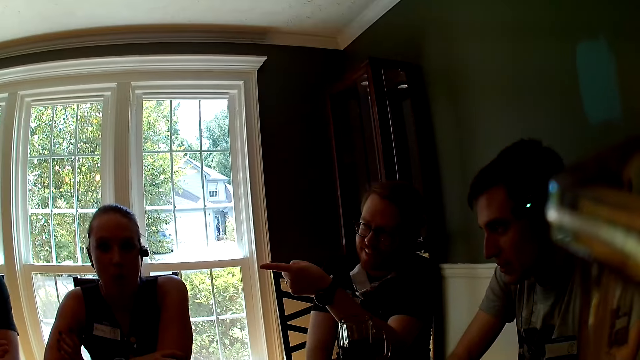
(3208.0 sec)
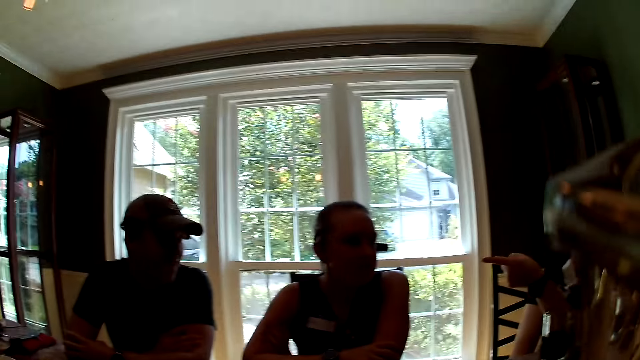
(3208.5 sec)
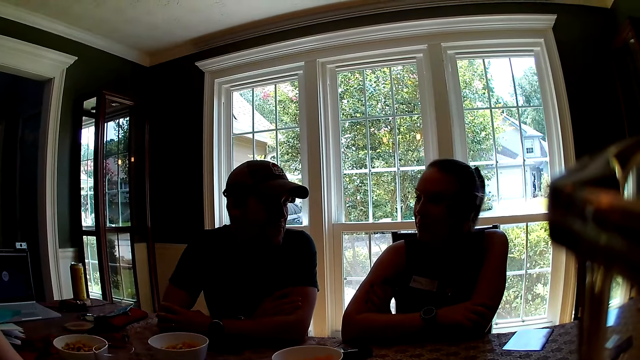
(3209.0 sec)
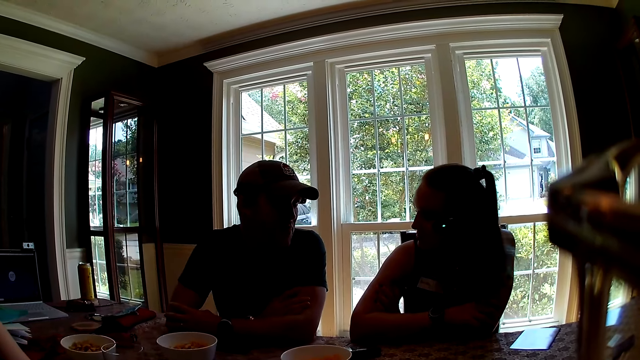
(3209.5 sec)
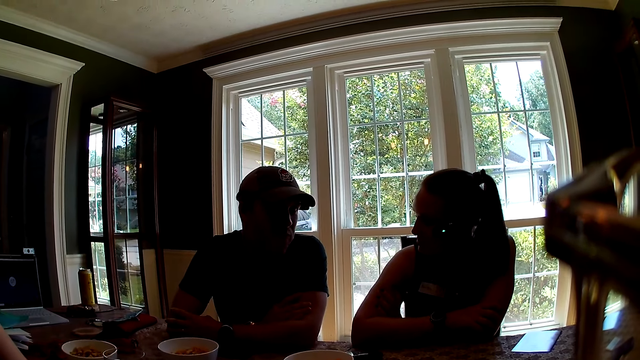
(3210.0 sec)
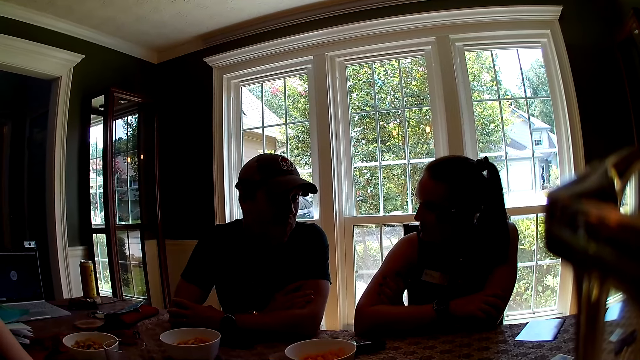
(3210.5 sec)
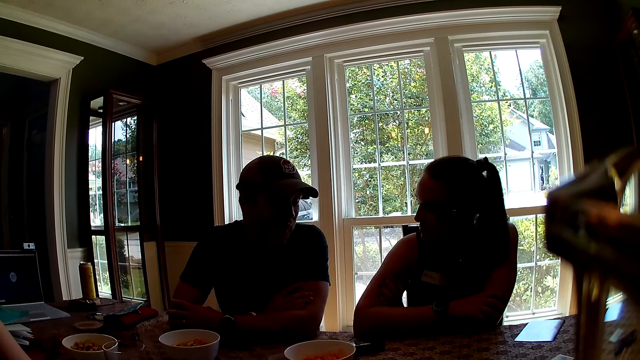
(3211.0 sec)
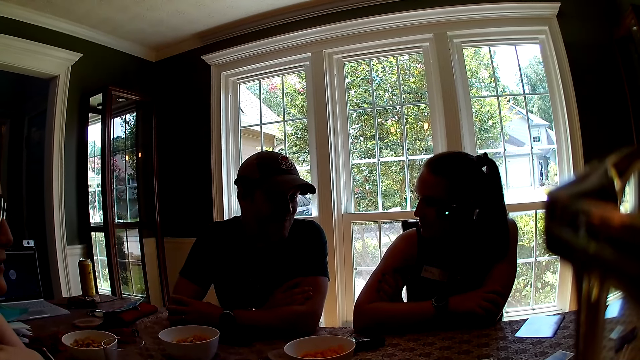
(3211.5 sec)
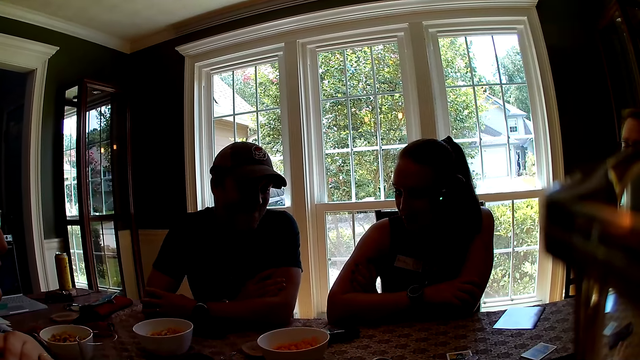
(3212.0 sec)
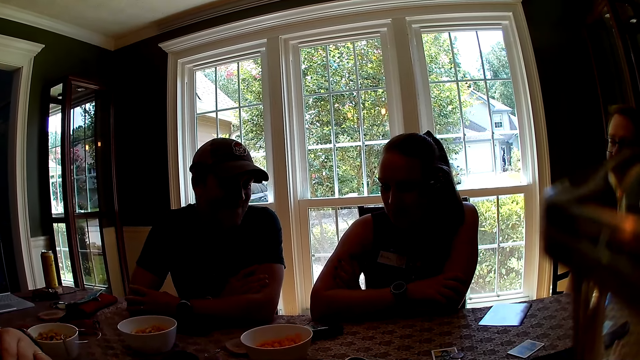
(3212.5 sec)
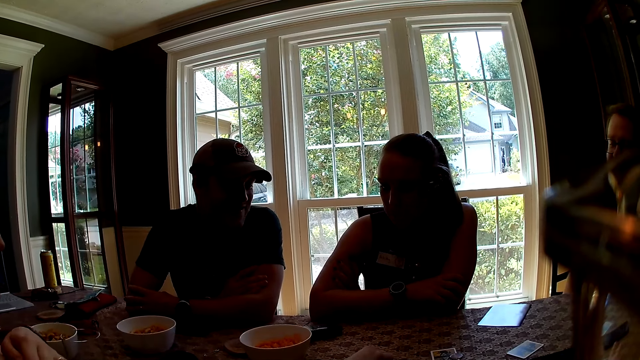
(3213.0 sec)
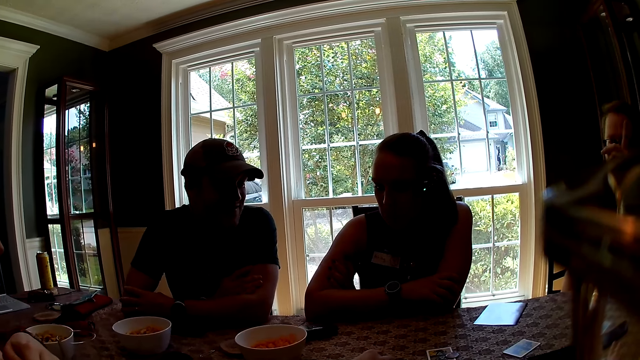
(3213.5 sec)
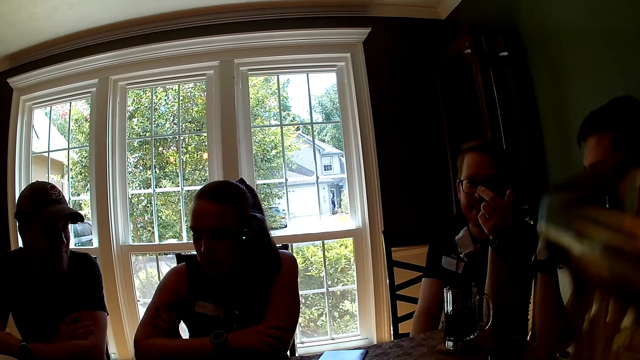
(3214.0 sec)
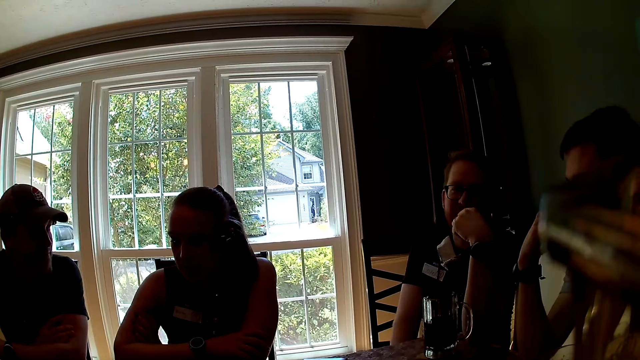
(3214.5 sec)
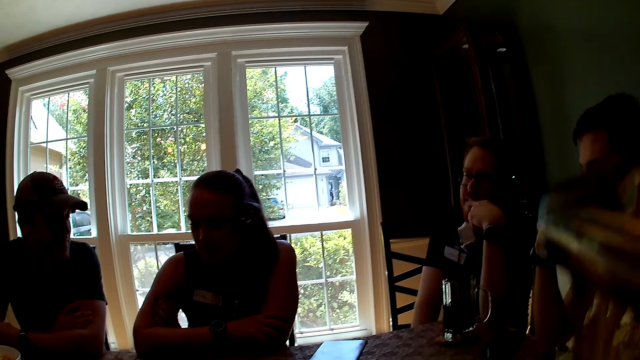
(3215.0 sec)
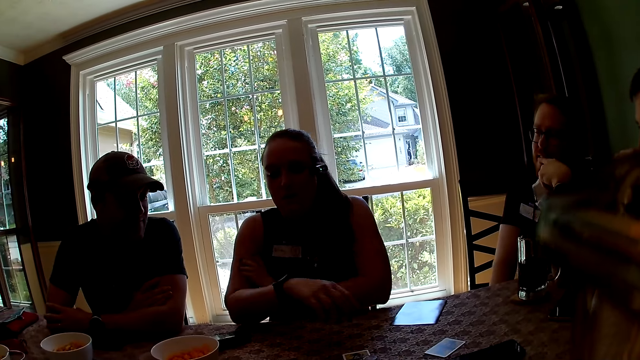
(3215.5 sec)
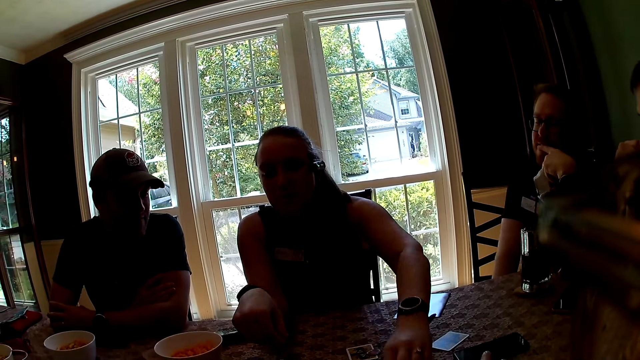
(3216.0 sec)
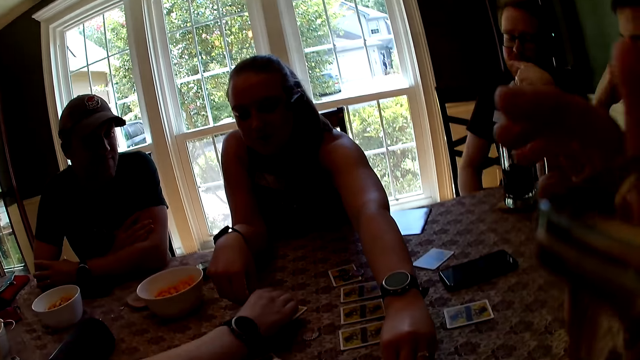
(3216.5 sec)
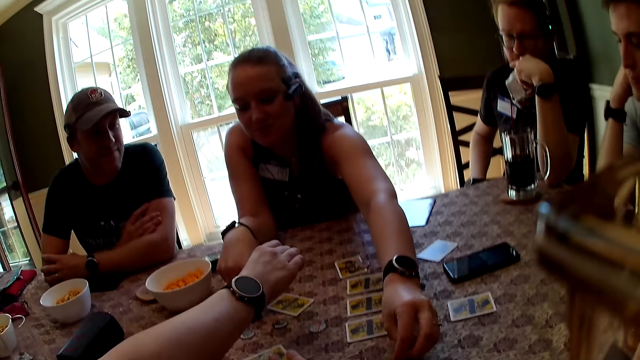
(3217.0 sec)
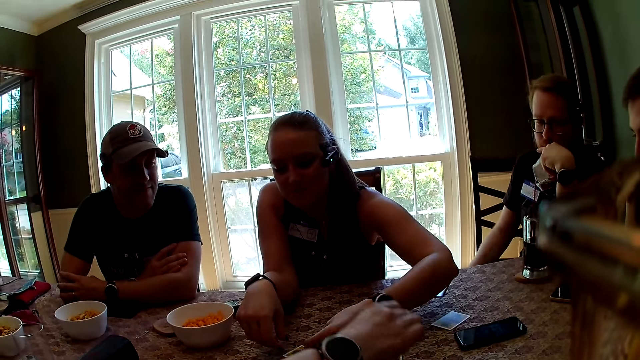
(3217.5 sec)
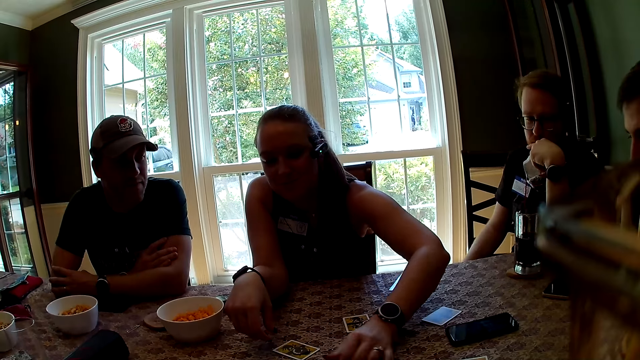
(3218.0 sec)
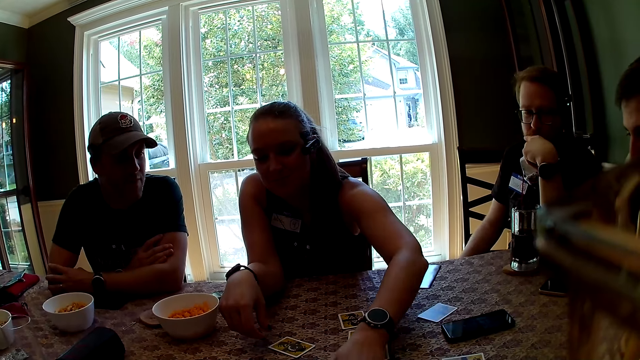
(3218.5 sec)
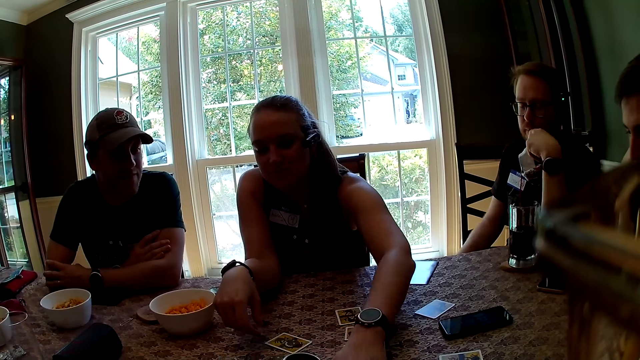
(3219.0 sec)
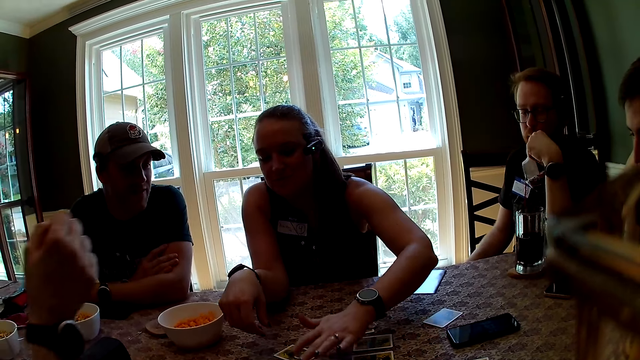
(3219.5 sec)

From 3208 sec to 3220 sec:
The man points his left hand to another man. A woman moves her head. The other man converses with the woman. The first man converses with the camera wearer. The woman picks a token or card with her left hand from the table. Another woman touches a token on the table with her right hand. She picks a card. The first woman drops the token on the table with her left hand. She touches a card.

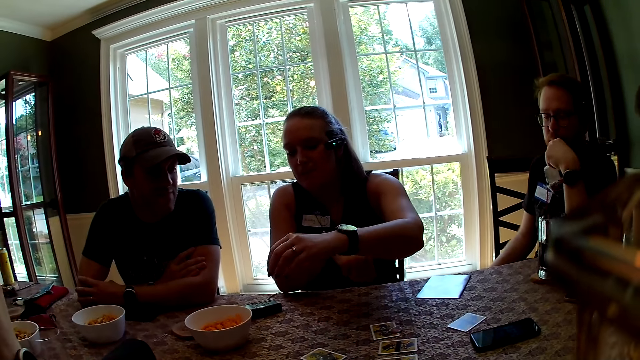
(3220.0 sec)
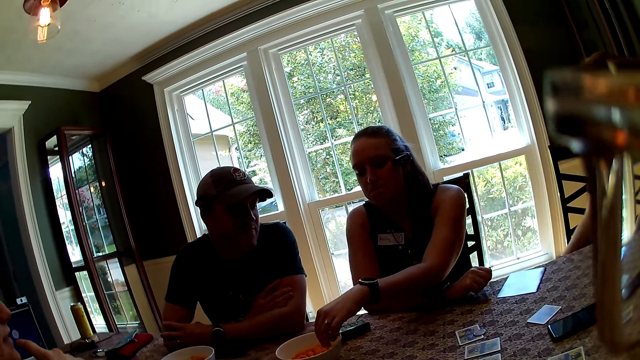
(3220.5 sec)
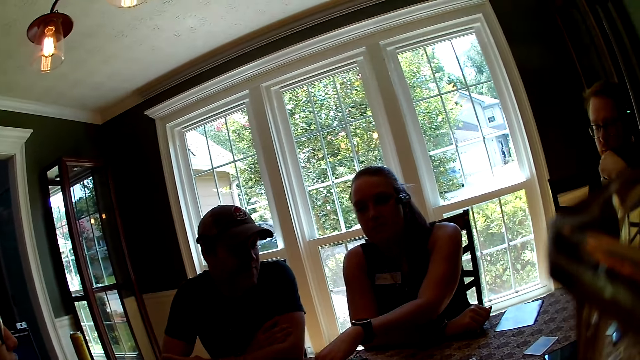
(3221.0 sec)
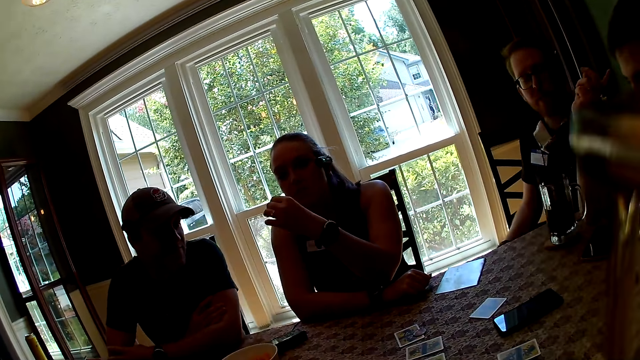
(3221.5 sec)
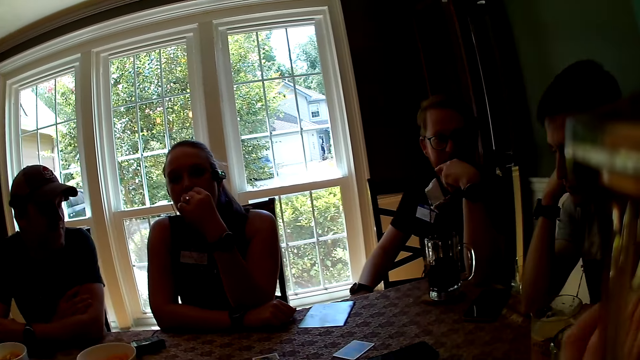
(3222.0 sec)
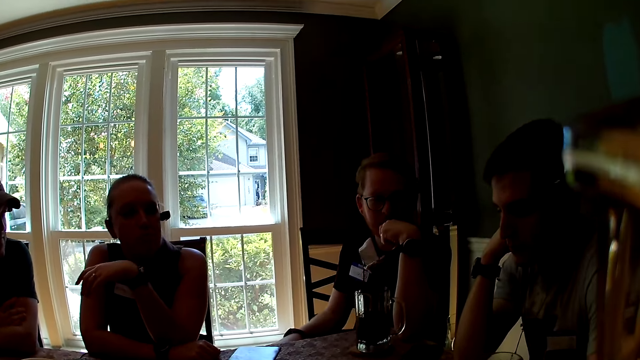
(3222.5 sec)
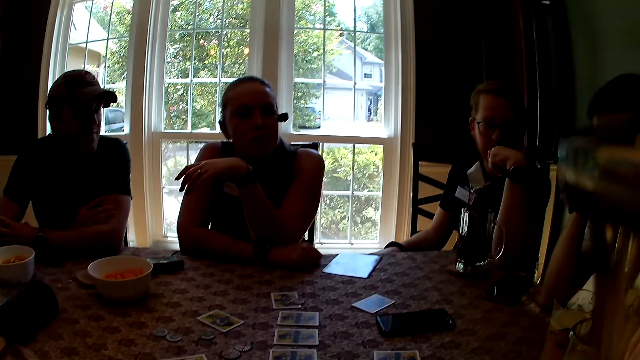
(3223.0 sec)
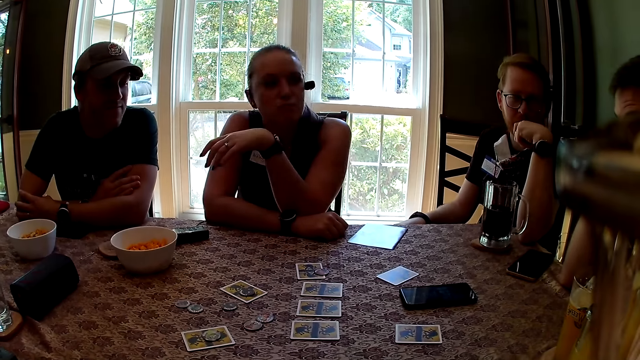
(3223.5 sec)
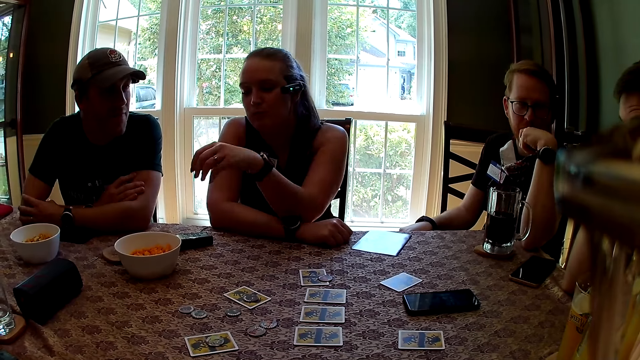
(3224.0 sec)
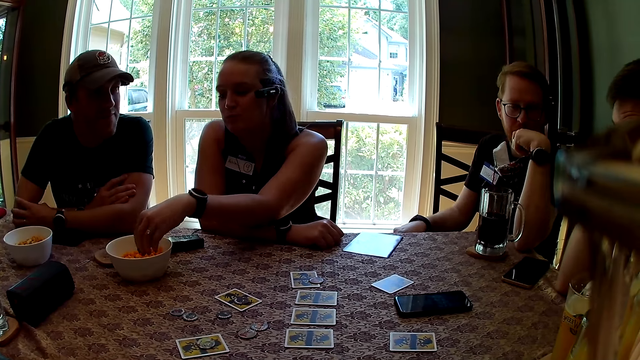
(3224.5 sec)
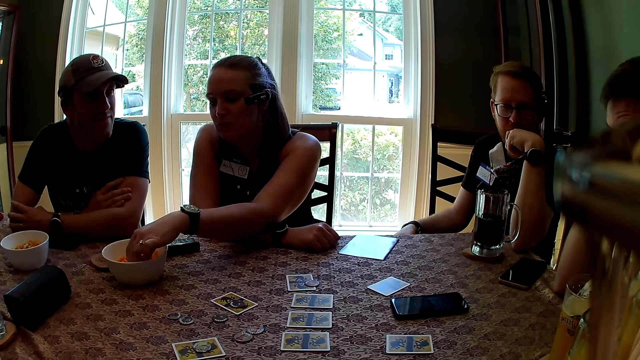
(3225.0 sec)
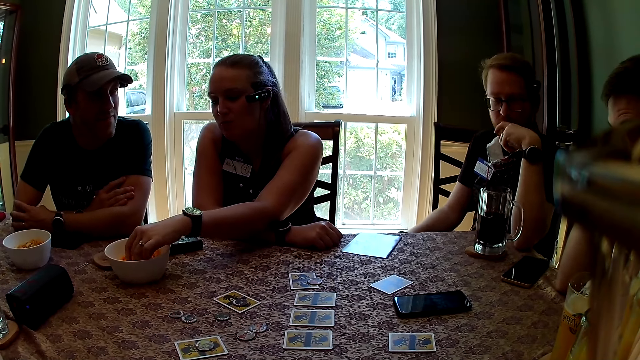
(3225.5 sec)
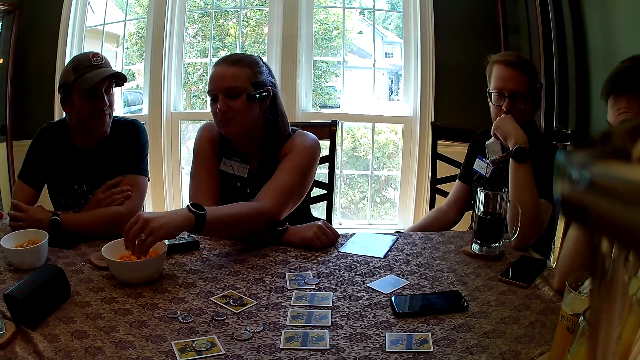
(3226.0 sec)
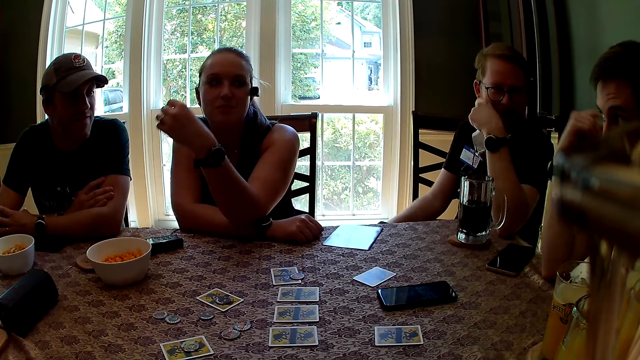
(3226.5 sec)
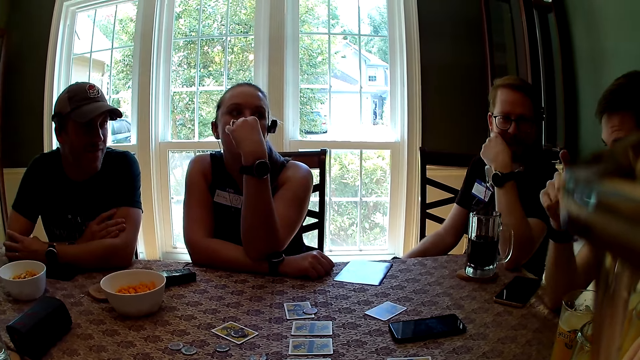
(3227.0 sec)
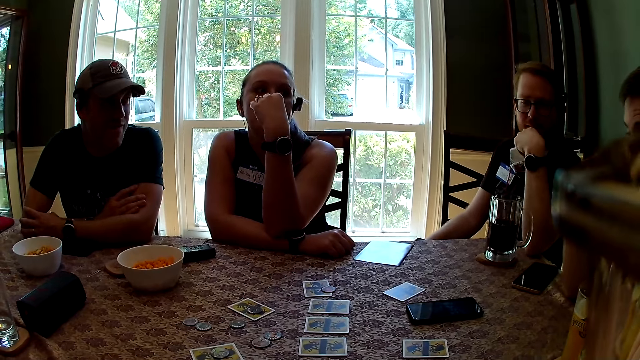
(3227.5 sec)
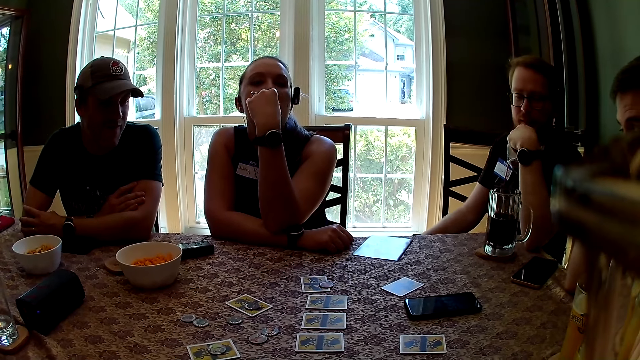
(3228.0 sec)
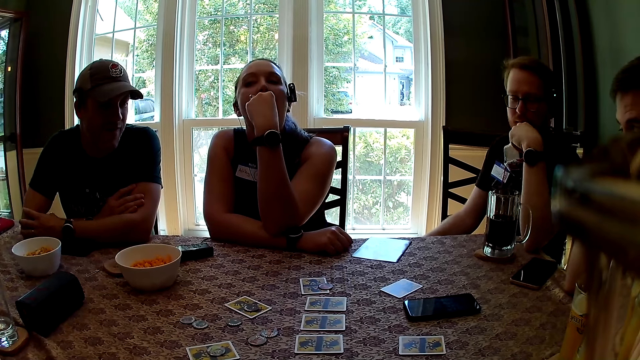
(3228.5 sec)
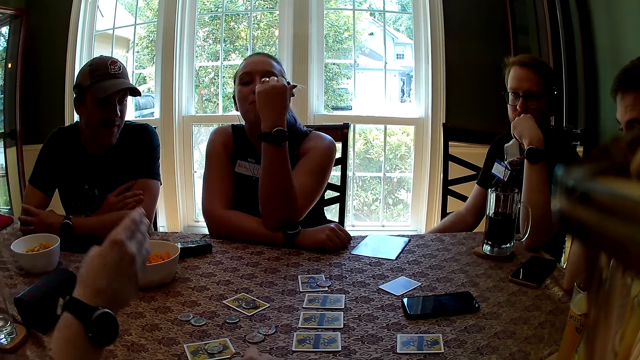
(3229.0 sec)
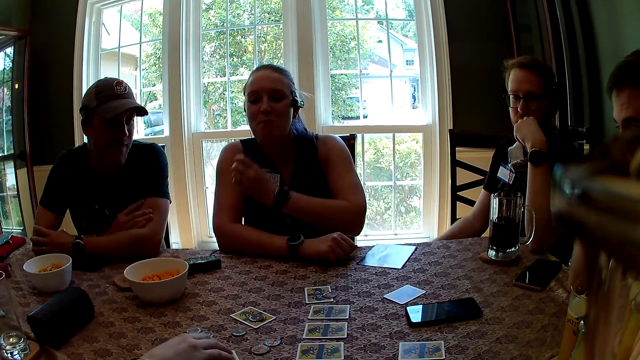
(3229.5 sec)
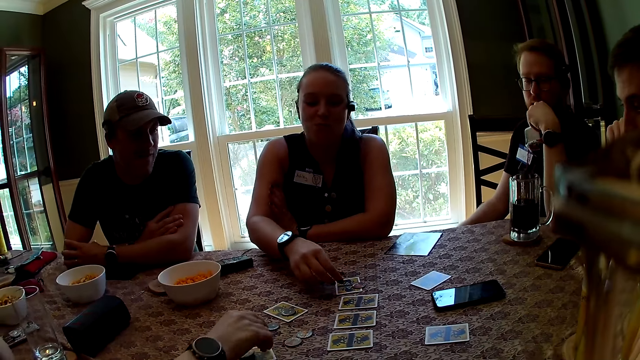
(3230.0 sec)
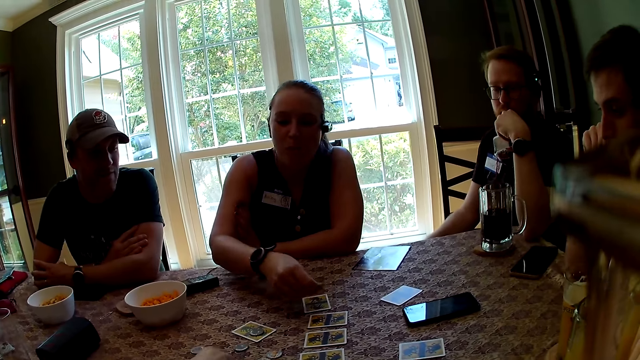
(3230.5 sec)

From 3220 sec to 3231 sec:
The woman picks a snack from the bowl of snacks with her left hand from the table. She eats the snack in her right hand. She picks a snack from the bowl of snacks with her left hand. She eats the snack in her right hand. Another woman moves a token with her right hand on the table. She picks a card. The first woman moves her hands. She picks a card from the table with her right hand.
